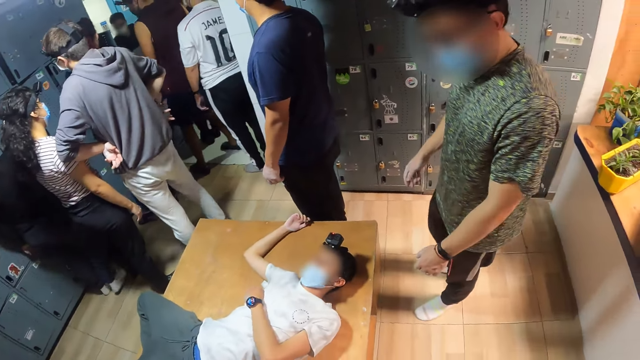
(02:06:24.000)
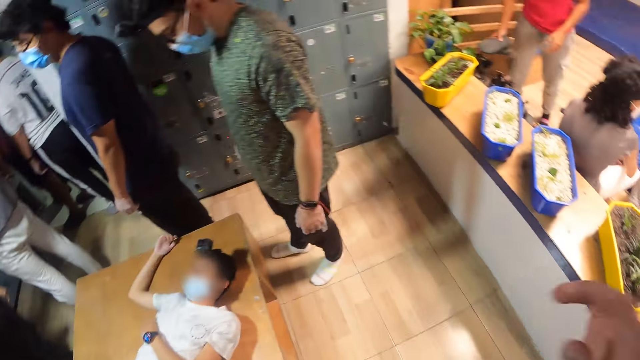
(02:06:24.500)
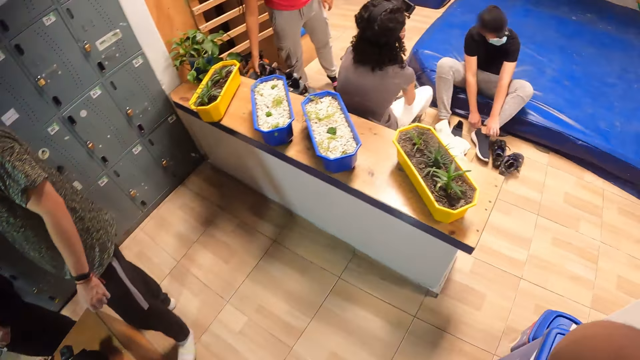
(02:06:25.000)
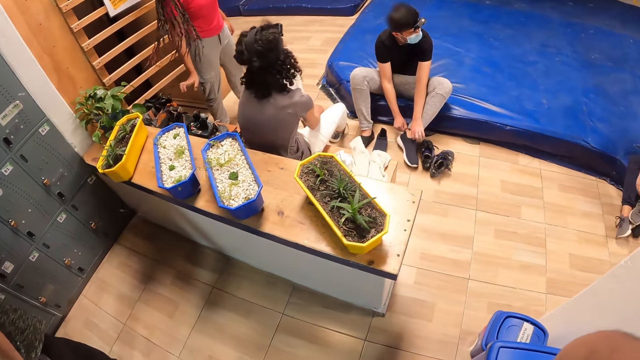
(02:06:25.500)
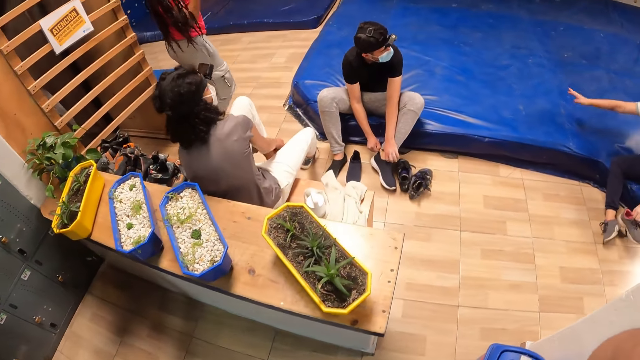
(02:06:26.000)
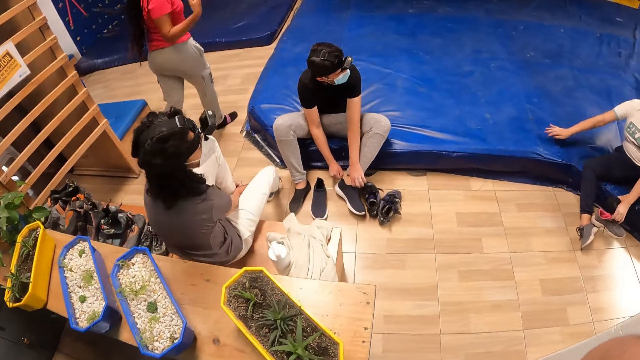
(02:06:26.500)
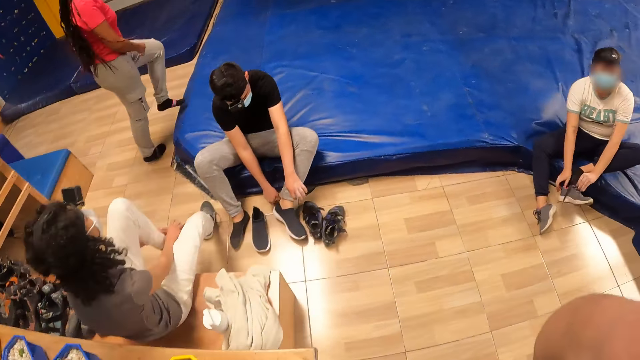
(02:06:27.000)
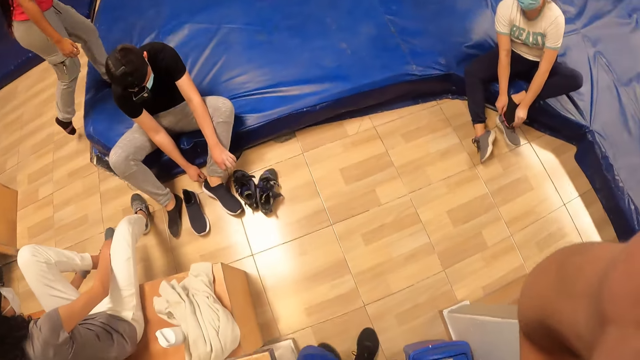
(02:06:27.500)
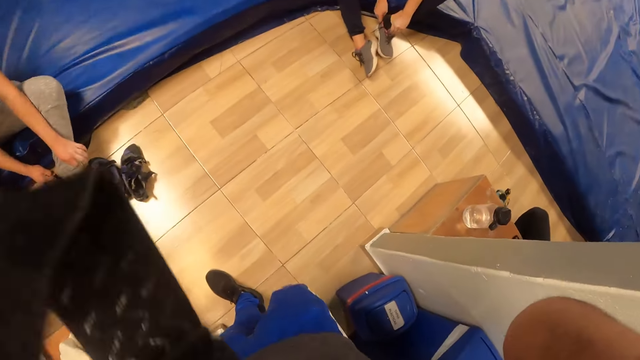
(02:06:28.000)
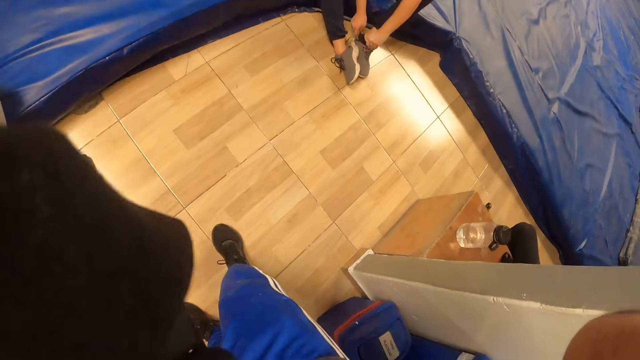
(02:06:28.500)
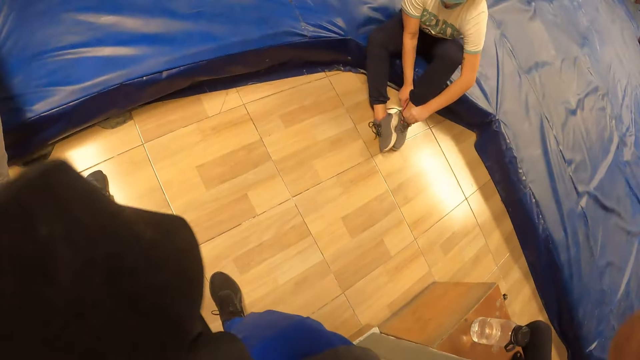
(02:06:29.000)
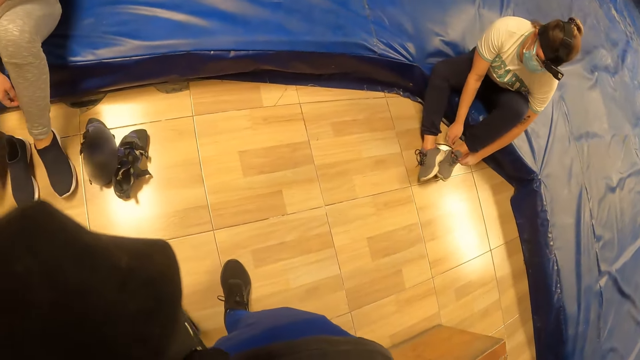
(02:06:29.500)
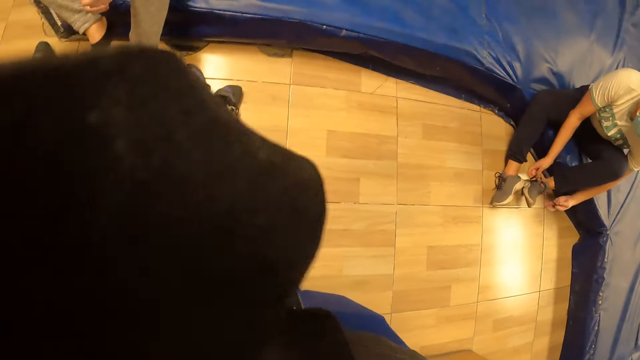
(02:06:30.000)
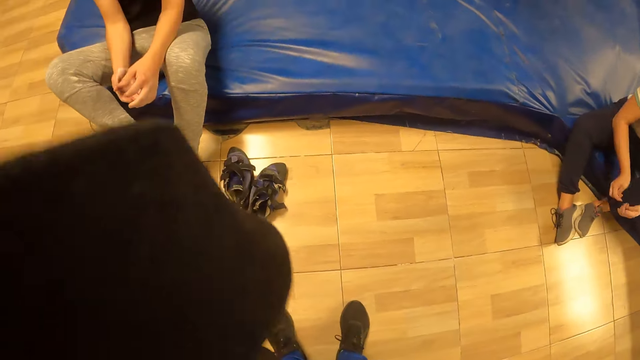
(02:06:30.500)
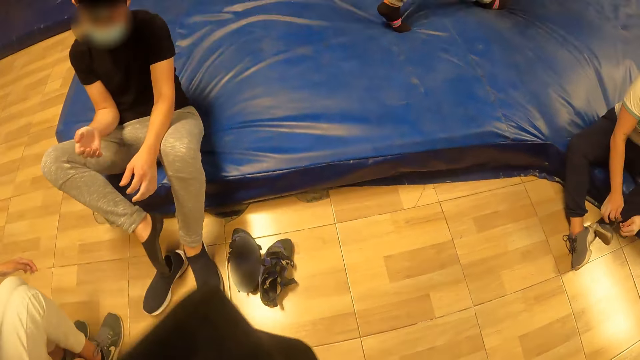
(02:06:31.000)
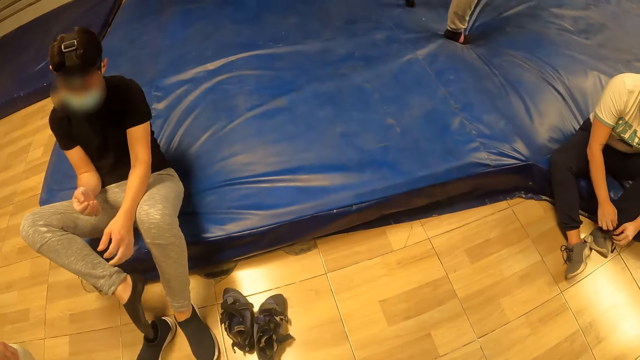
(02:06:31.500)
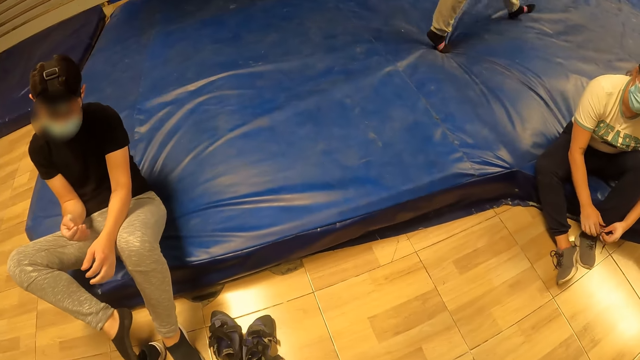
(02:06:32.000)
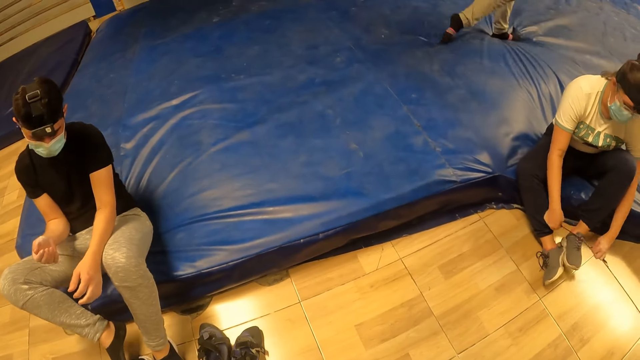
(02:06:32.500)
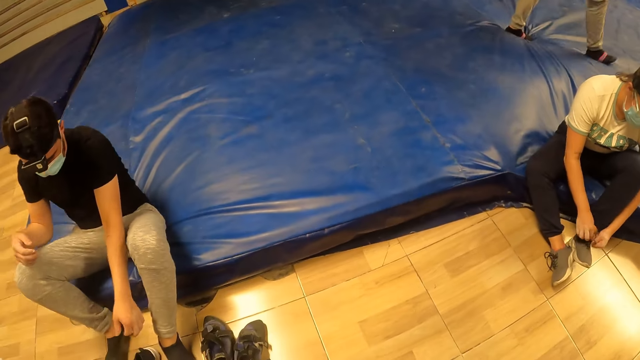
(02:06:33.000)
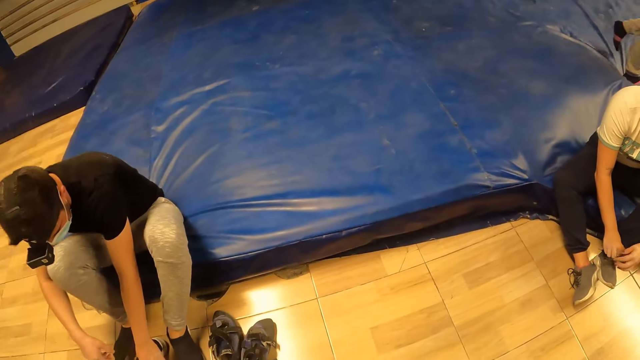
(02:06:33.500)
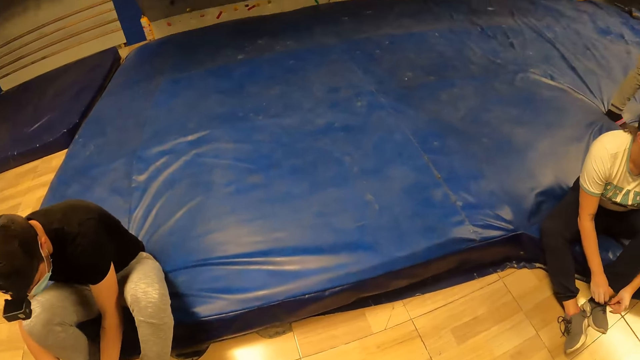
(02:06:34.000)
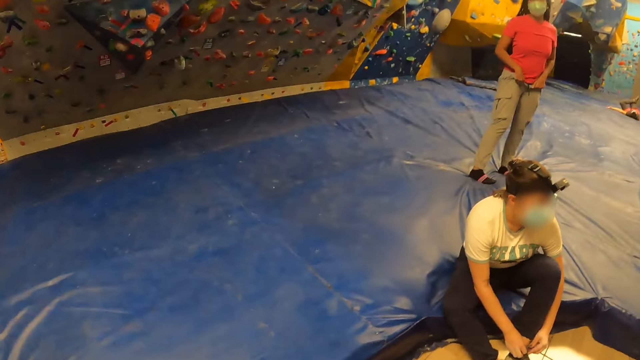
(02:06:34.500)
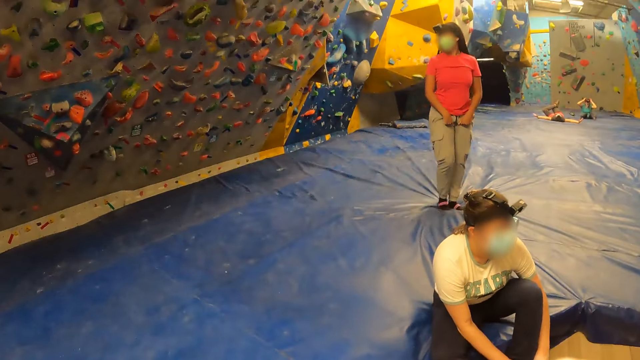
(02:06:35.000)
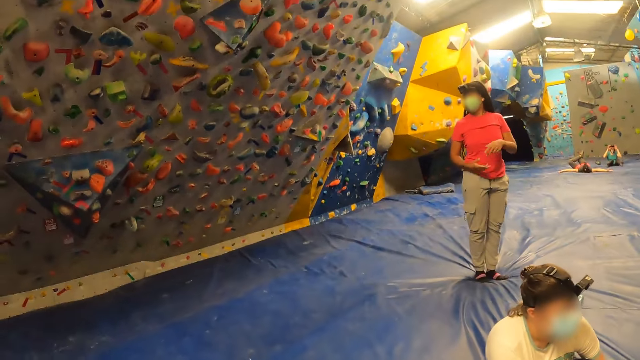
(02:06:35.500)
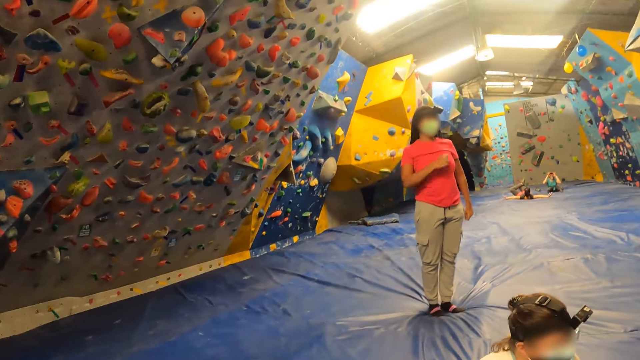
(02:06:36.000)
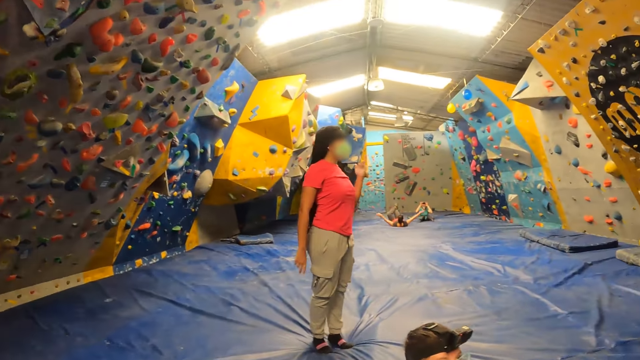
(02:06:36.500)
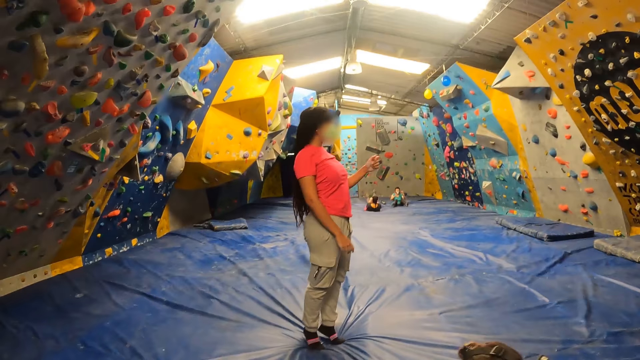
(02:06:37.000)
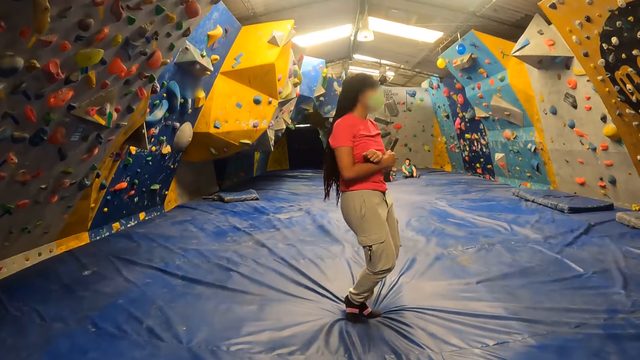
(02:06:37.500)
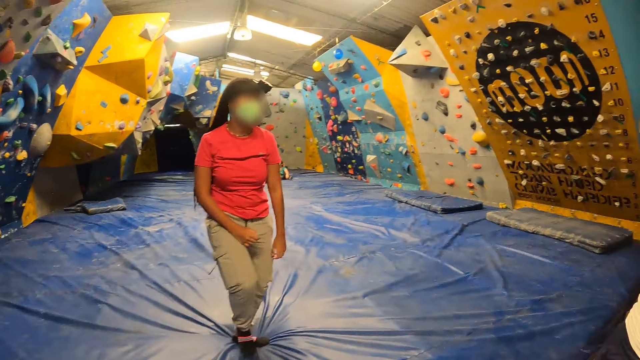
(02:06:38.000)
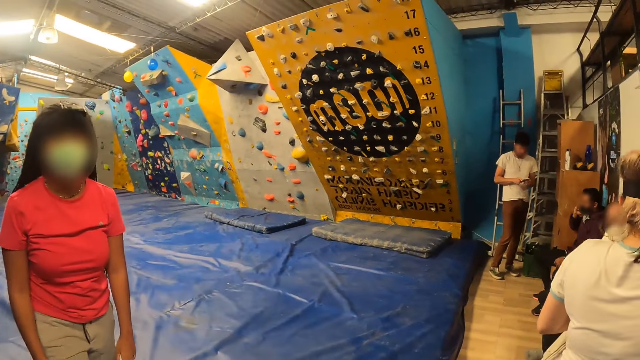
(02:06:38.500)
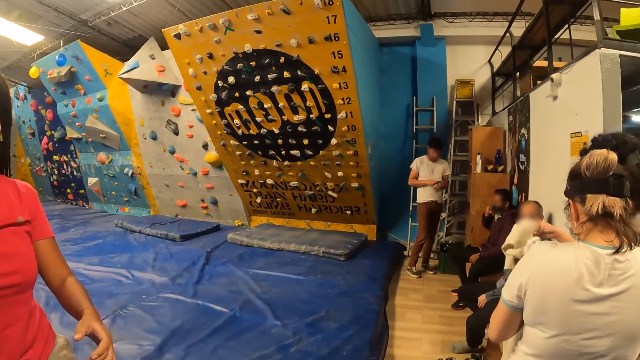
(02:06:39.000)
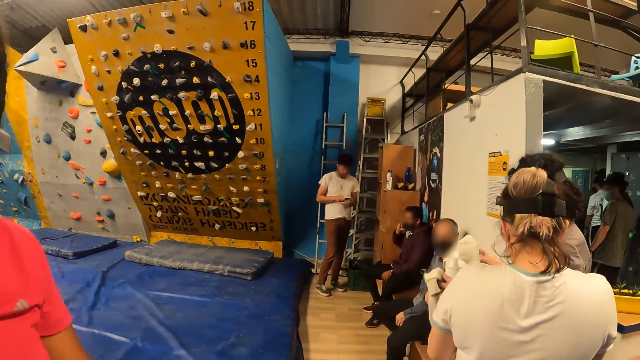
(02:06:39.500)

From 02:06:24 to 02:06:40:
The camera wearer walks into the other part of the sport complex. He walks towards a bouncing castle. He wipes his hands with a napkin. He raises both hands towards something. A woman laces her left shoe with her hands. The camera wearer tilts the camera with the left hand. A man laces his shoe with his hands. The camera wearer looks around the room. He walks towards the bouncing castle. Another woman walks towards the camera wearer.
